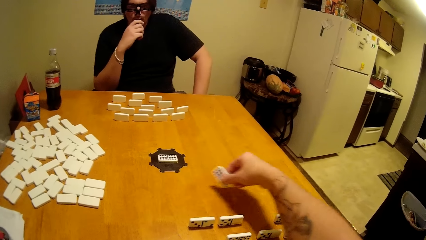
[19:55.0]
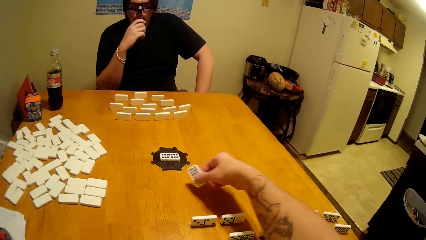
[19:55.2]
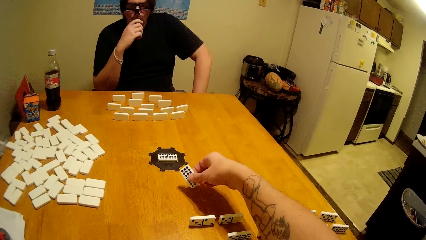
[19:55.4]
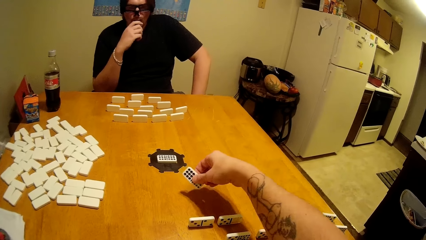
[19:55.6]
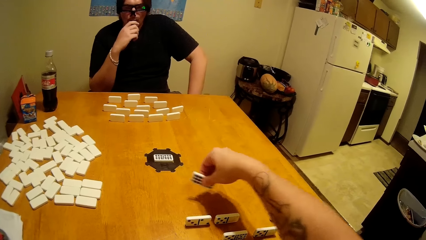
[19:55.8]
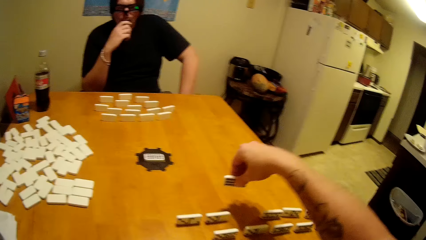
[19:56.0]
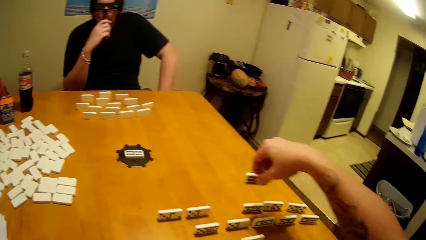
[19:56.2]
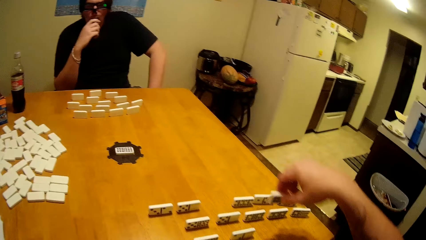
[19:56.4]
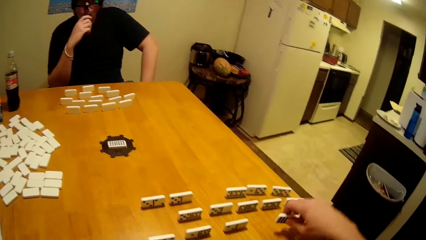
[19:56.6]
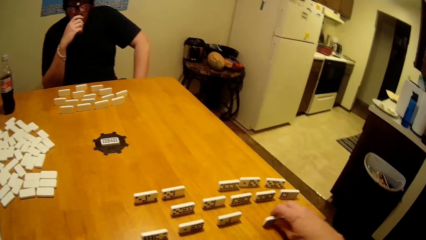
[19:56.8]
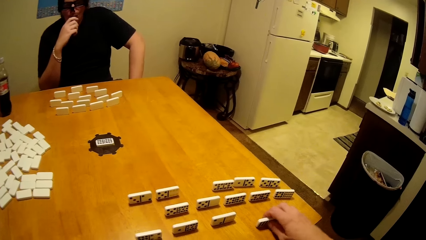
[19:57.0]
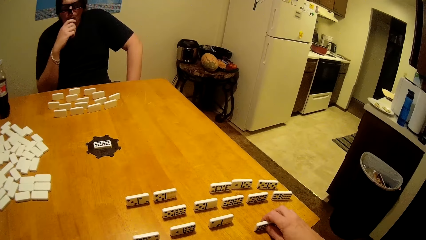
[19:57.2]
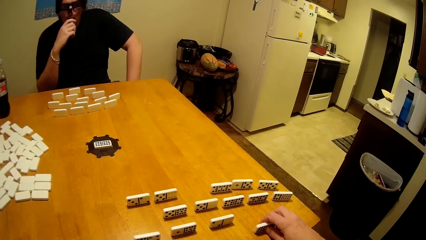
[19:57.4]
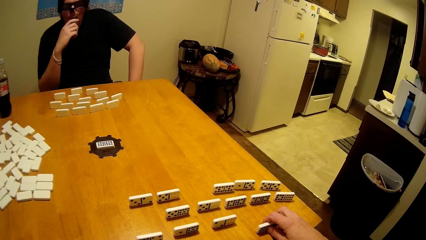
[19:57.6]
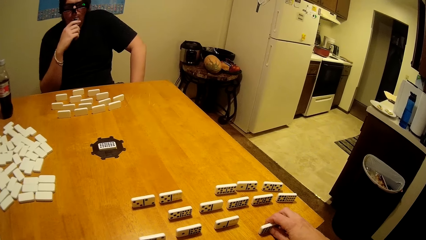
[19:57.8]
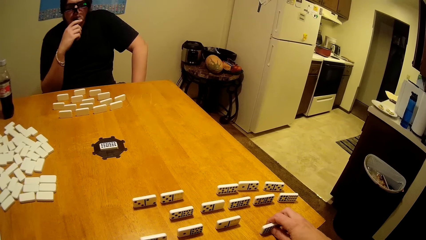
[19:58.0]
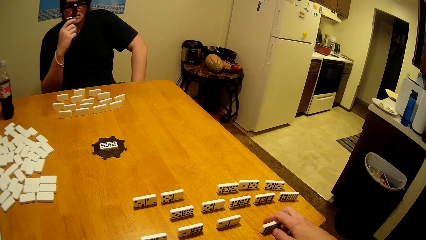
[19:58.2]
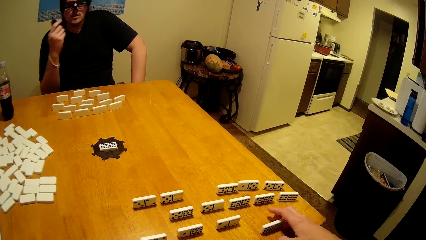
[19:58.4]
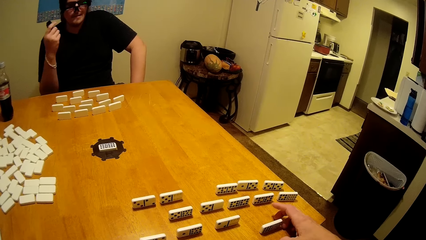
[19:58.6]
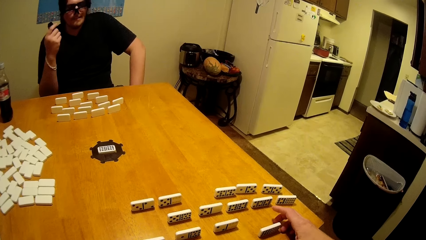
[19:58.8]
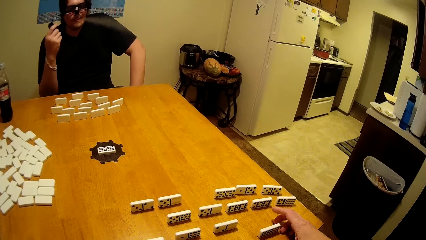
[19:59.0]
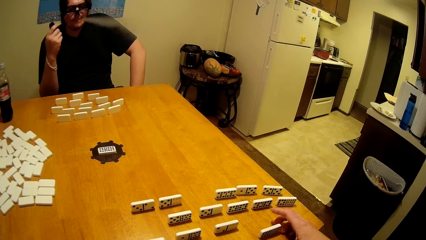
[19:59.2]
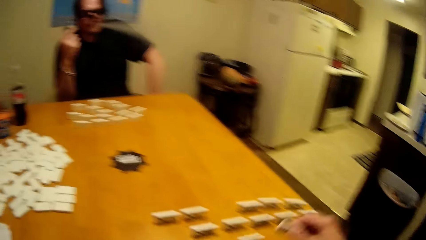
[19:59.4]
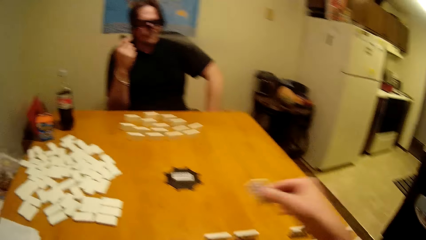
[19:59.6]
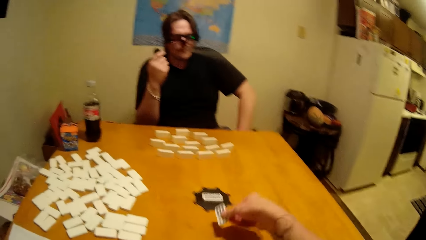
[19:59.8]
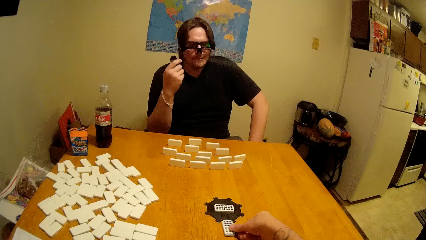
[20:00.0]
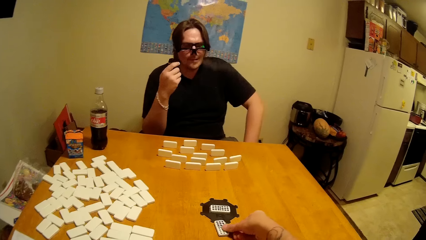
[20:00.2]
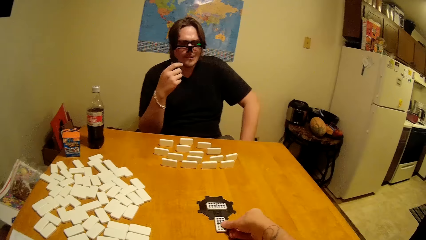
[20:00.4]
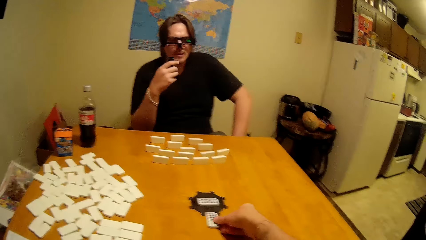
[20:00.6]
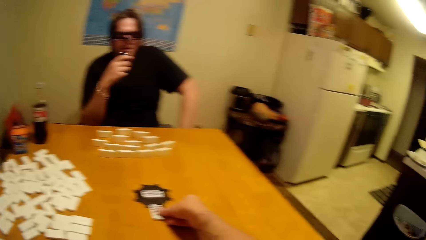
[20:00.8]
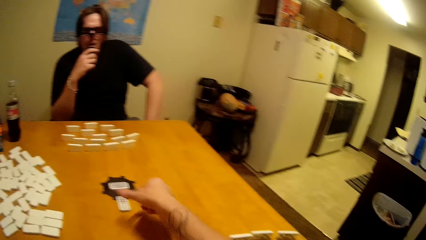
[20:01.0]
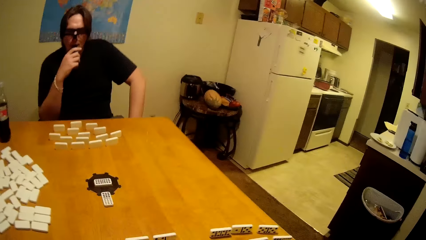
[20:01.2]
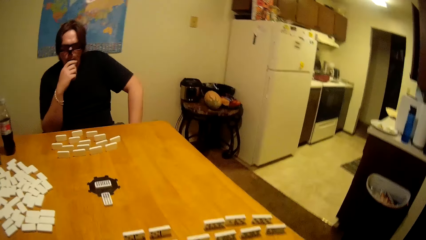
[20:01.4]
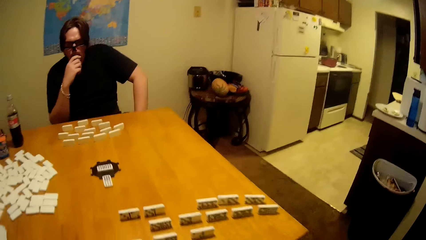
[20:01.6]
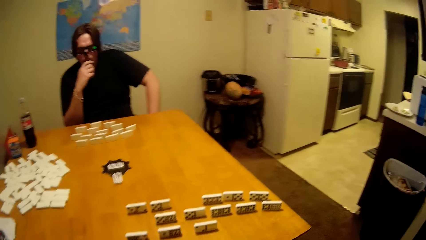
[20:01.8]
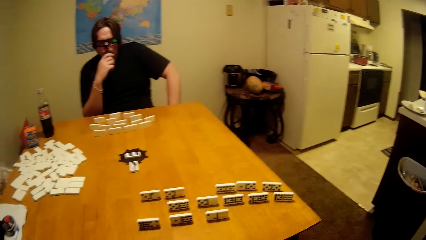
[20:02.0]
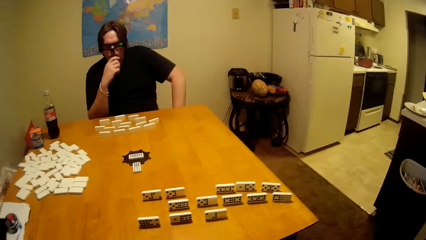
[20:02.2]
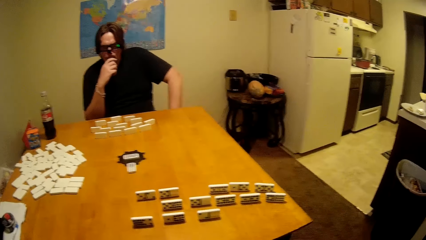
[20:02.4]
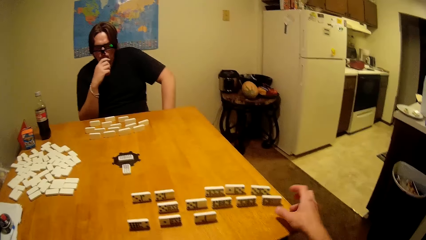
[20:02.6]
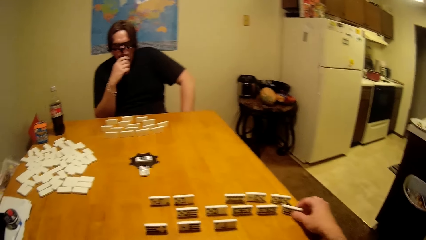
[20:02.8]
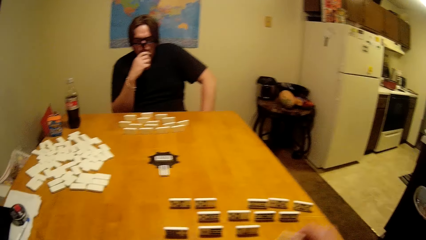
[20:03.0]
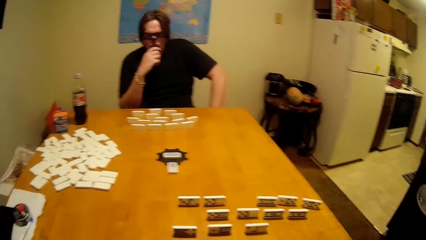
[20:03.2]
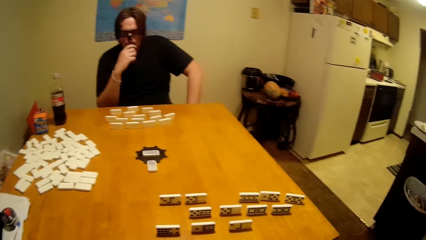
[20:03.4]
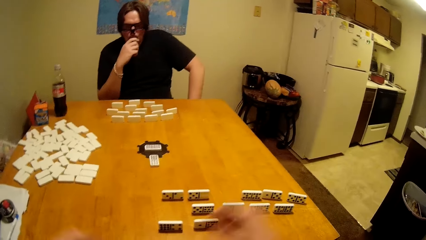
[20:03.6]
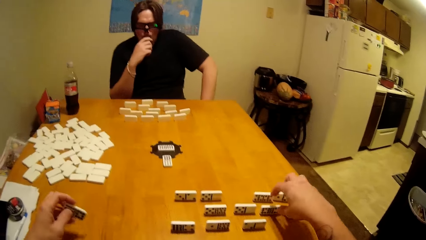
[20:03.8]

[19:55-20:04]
The camera wearer plays.

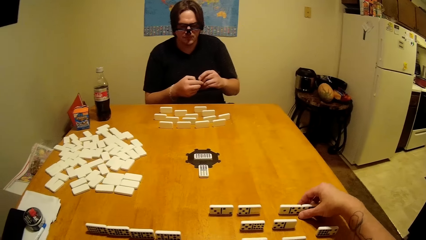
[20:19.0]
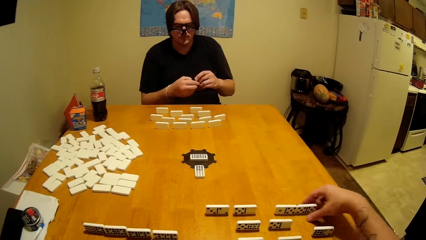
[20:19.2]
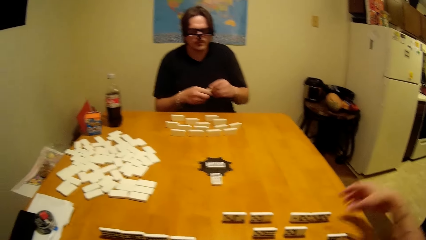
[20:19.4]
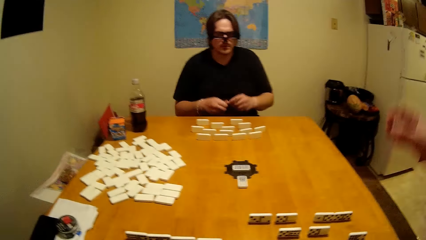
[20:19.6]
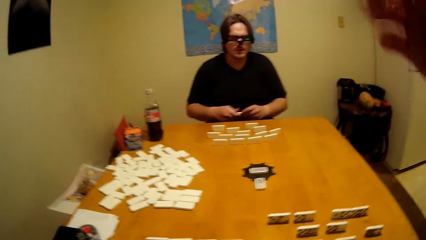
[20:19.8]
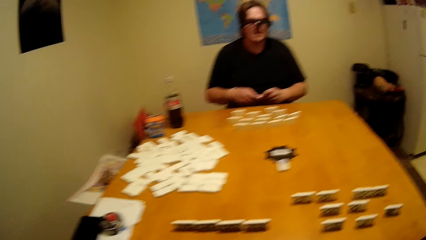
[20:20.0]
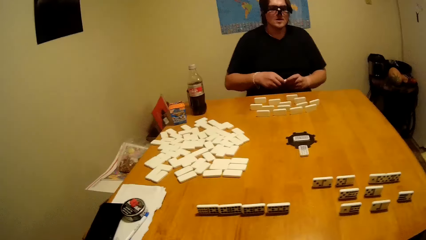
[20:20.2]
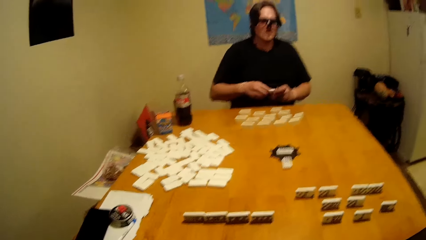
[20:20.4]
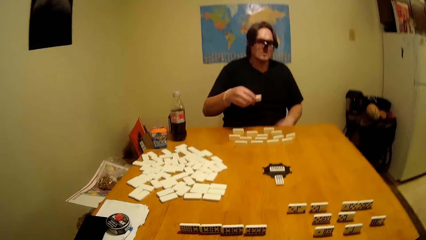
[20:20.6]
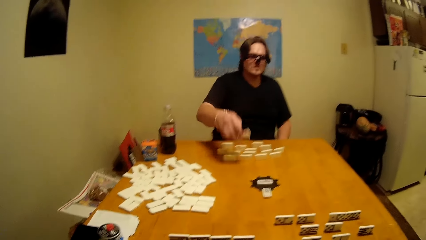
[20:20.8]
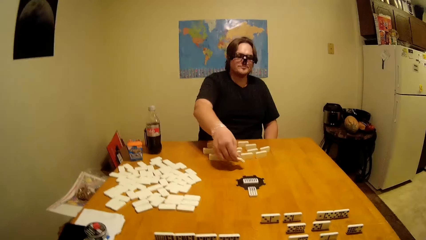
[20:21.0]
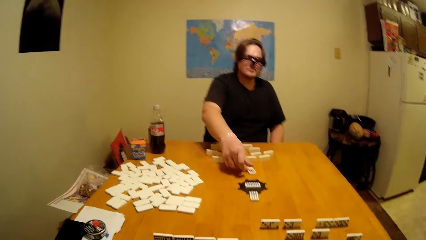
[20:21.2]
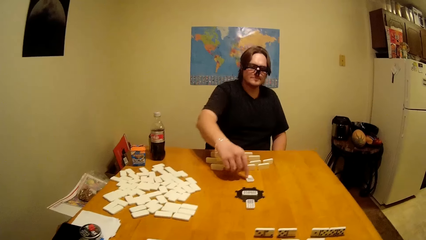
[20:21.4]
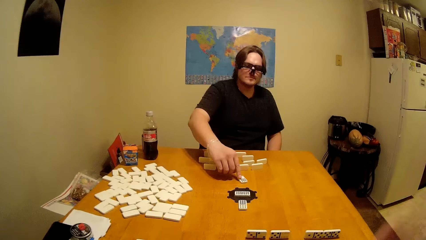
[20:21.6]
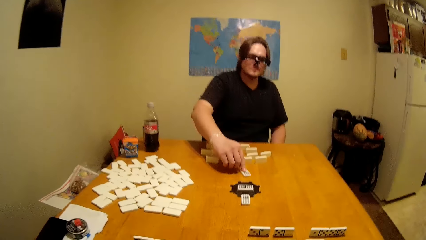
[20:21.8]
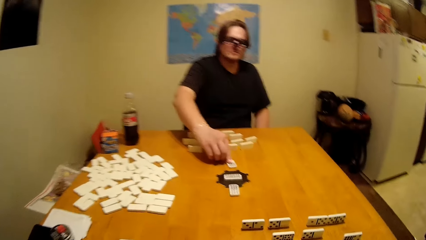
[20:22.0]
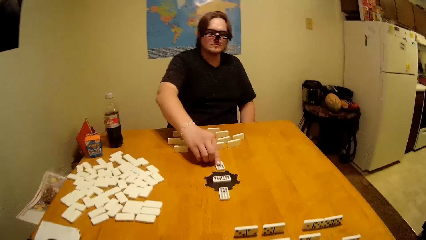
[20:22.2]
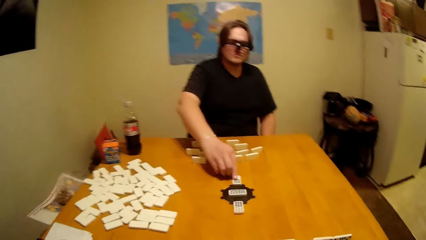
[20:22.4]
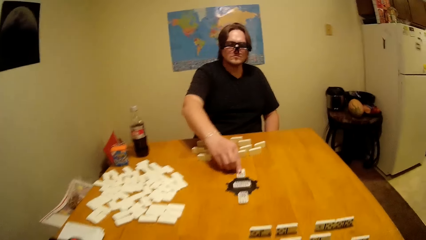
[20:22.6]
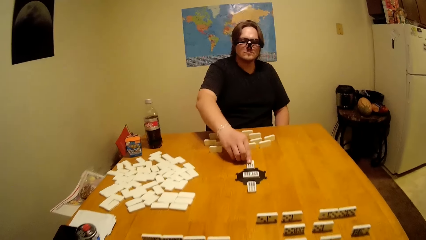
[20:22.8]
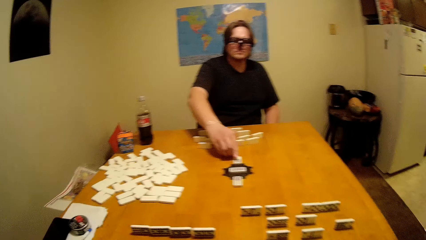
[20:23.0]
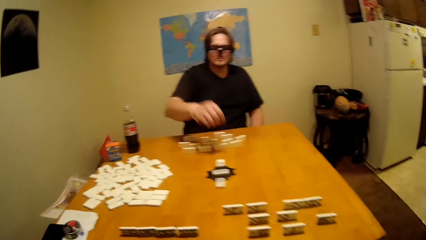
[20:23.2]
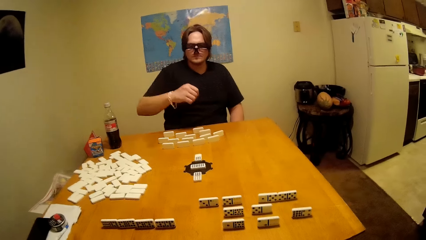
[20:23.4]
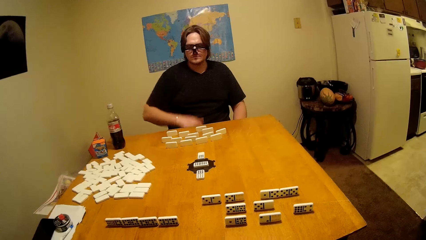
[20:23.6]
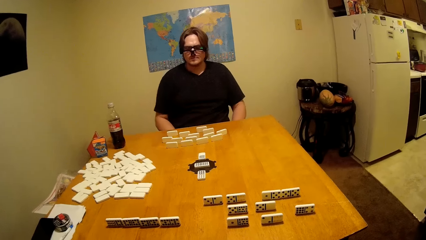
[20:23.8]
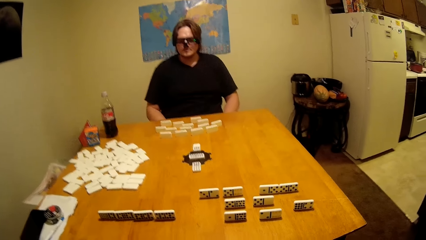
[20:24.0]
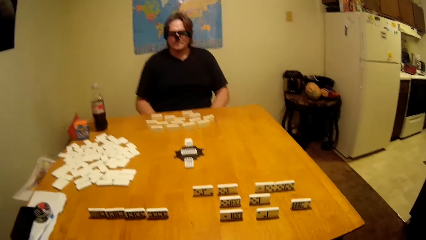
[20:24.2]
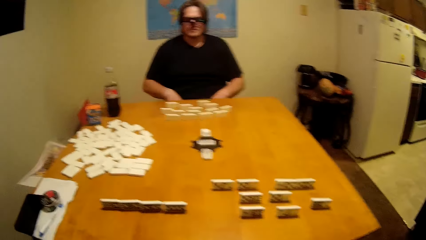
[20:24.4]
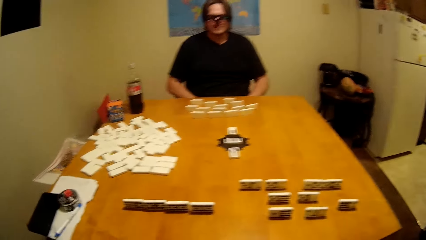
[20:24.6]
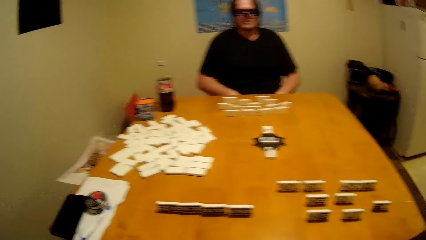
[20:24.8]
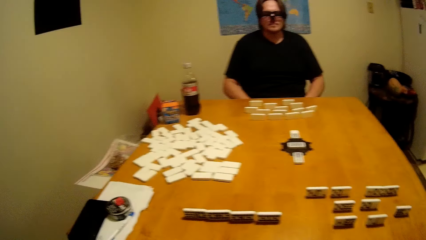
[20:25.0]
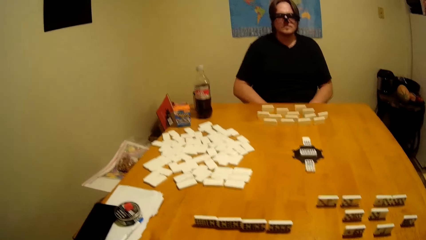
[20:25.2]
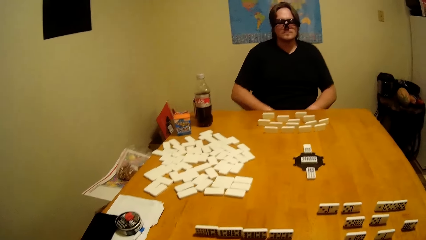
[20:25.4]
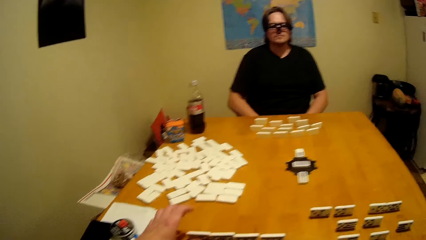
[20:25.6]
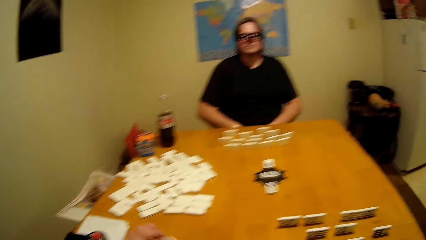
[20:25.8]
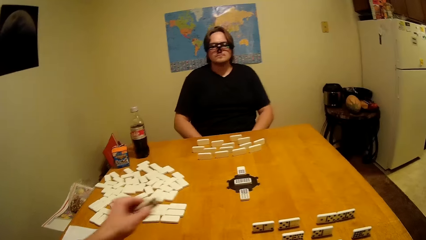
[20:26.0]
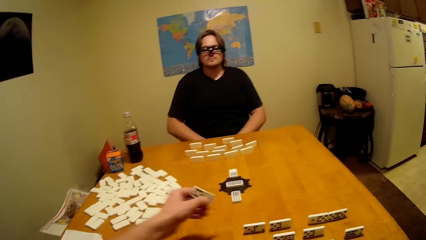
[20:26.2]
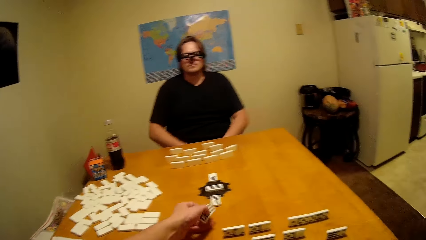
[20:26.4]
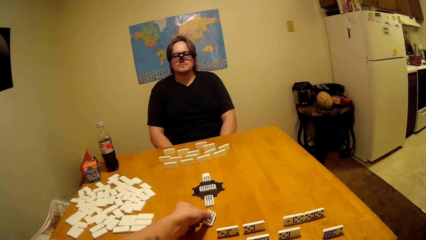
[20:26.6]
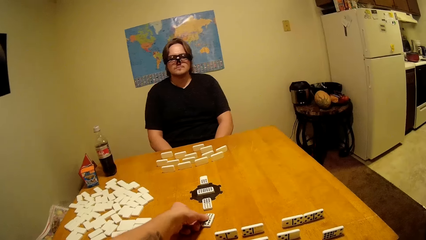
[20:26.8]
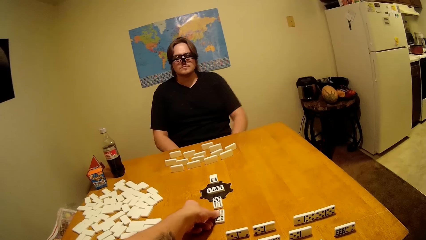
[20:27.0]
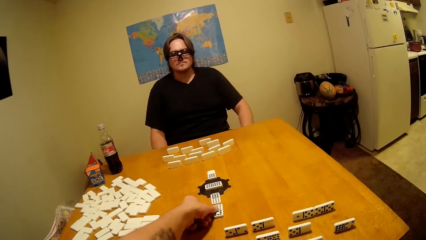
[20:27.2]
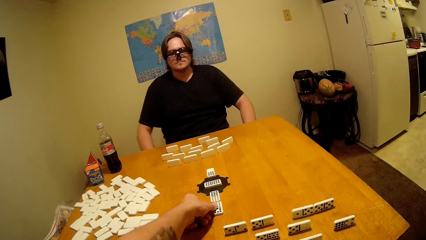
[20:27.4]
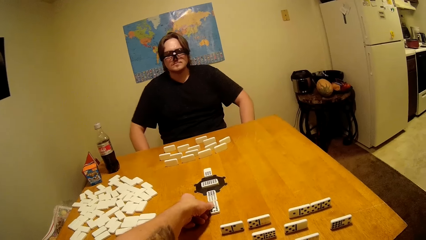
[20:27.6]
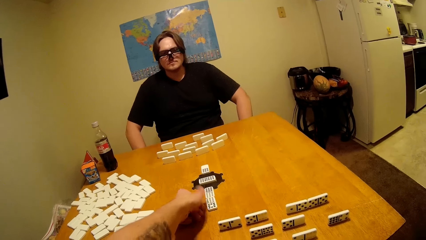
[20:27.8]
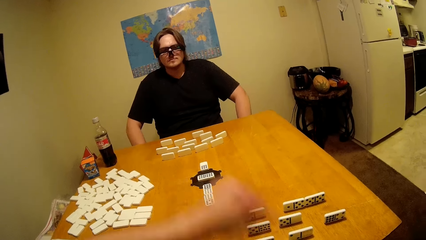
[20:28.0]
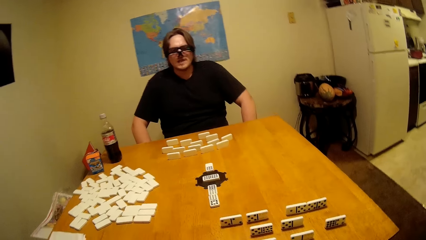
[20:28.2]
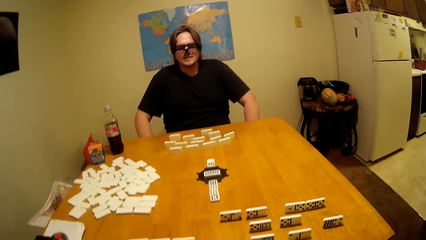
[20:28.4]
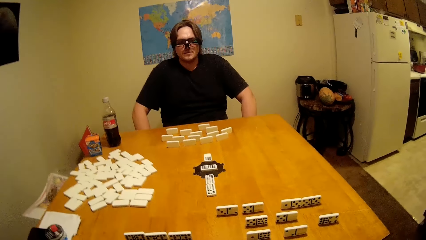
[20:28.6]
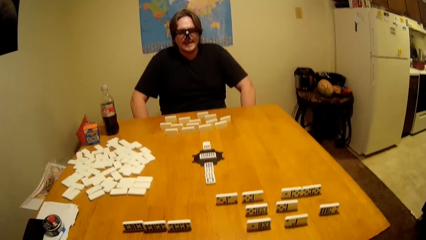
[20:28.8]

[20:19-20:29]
A person plays the dominoes game. The camera wearer plays the dominoes game.
